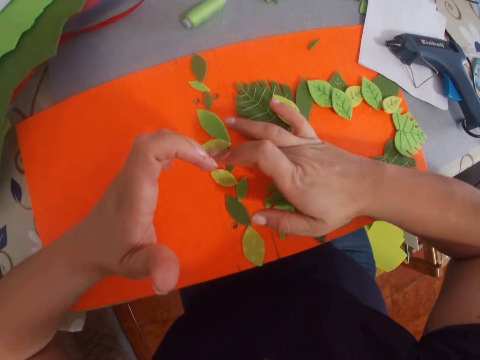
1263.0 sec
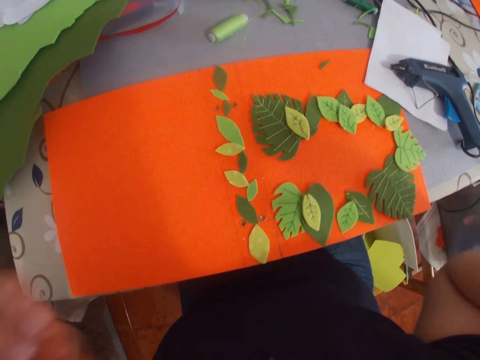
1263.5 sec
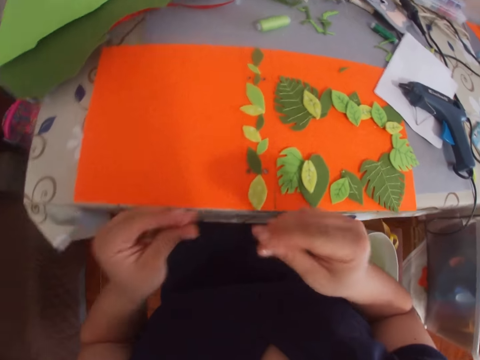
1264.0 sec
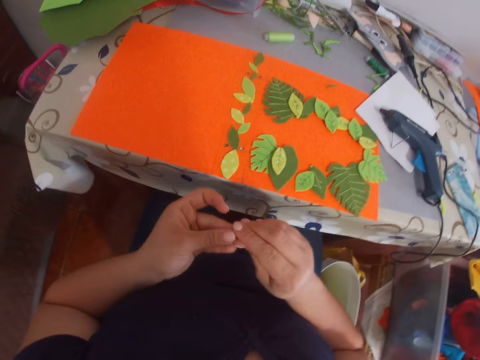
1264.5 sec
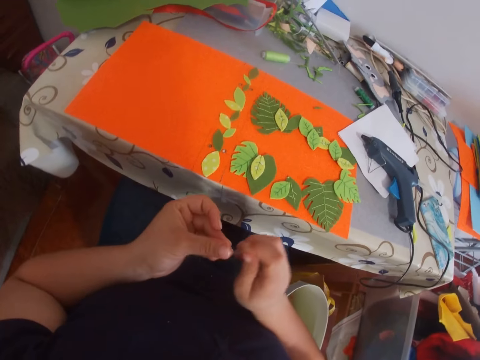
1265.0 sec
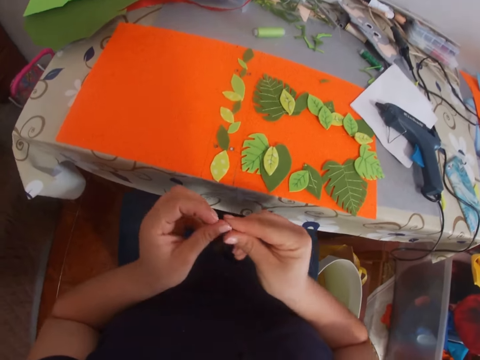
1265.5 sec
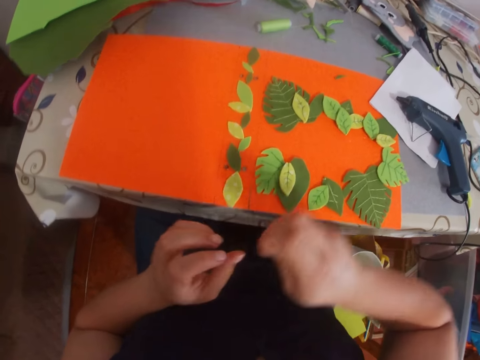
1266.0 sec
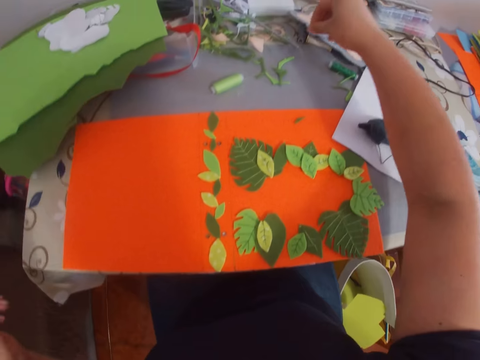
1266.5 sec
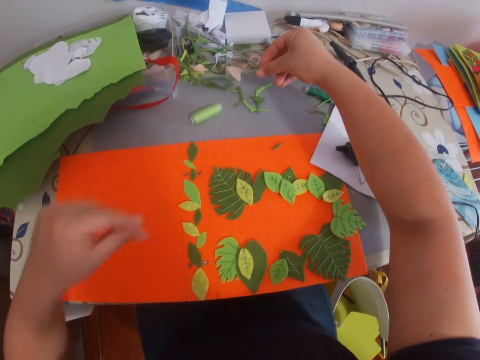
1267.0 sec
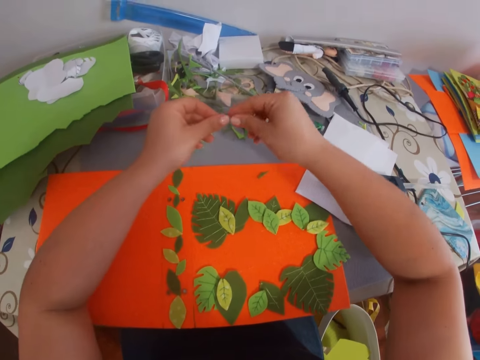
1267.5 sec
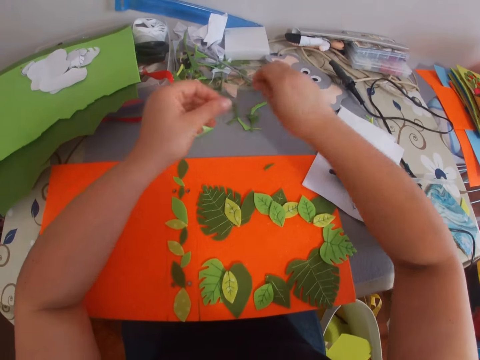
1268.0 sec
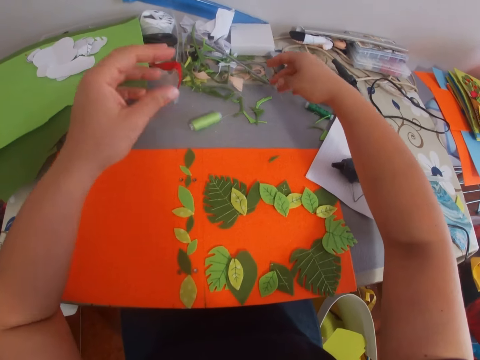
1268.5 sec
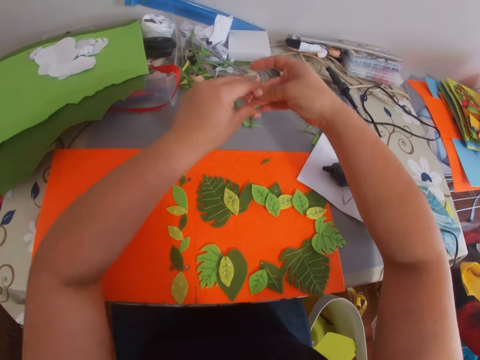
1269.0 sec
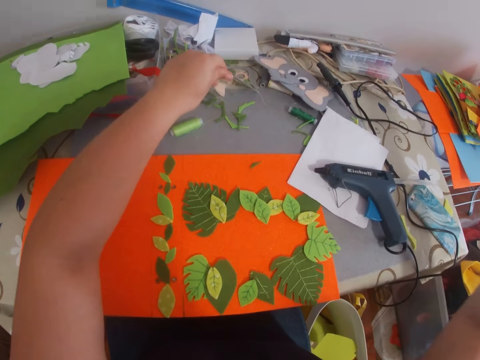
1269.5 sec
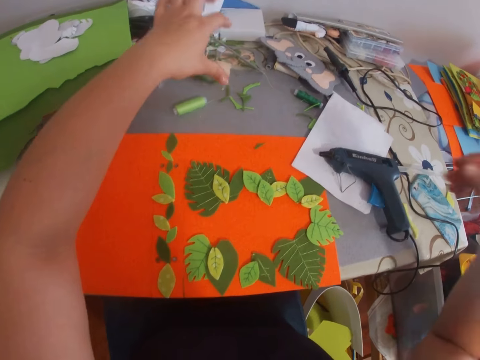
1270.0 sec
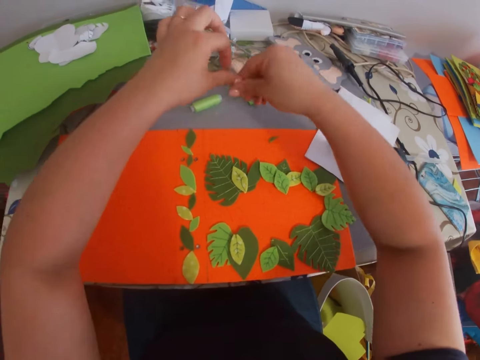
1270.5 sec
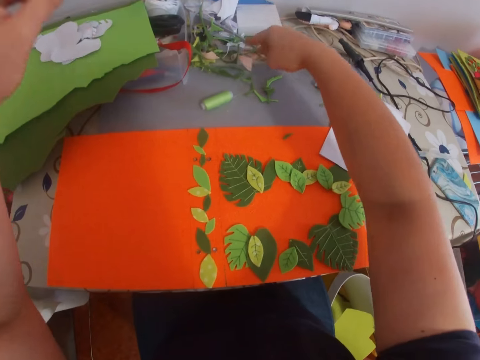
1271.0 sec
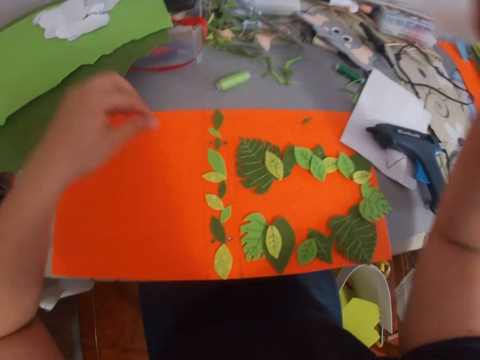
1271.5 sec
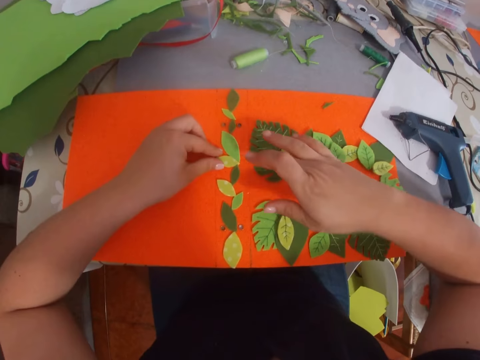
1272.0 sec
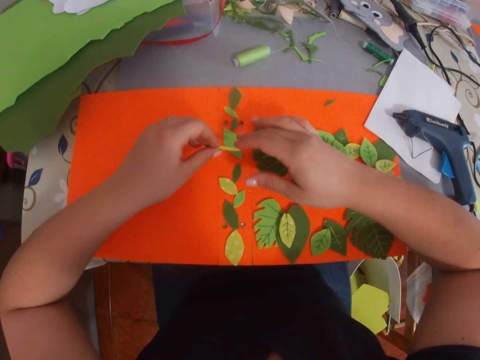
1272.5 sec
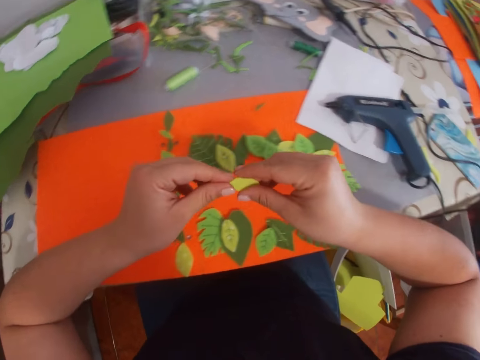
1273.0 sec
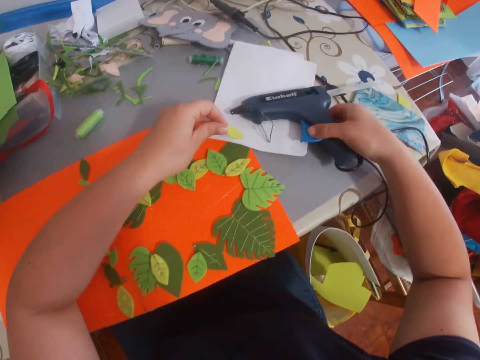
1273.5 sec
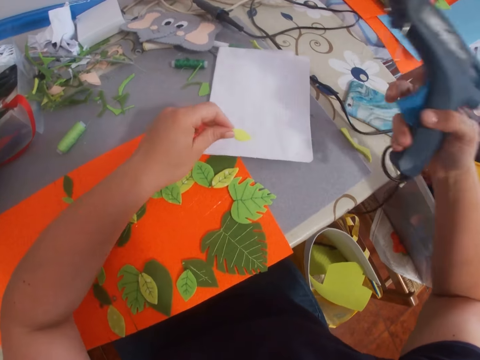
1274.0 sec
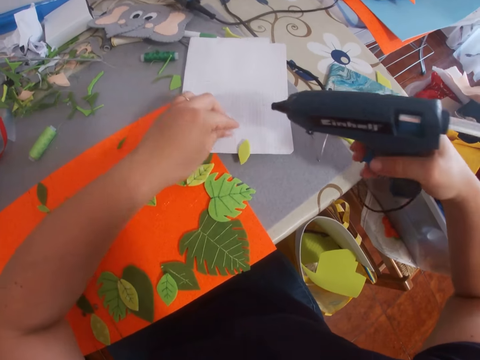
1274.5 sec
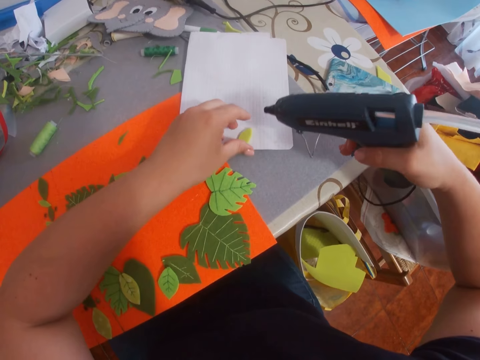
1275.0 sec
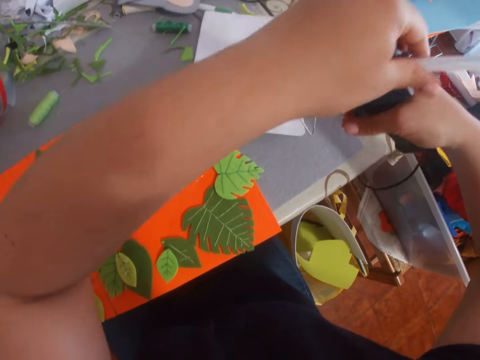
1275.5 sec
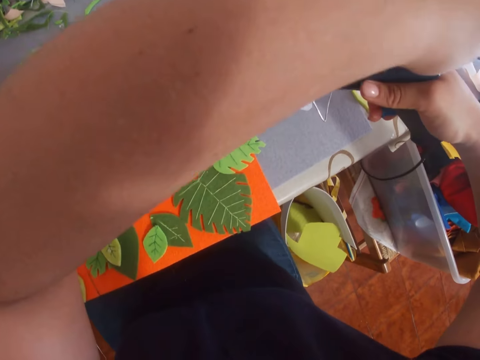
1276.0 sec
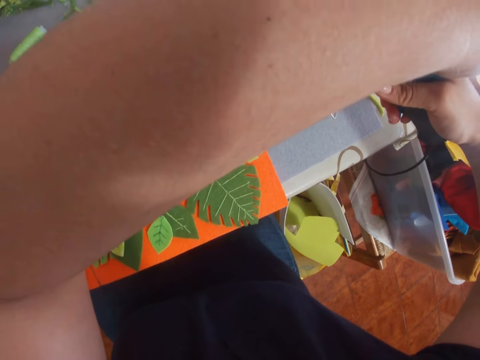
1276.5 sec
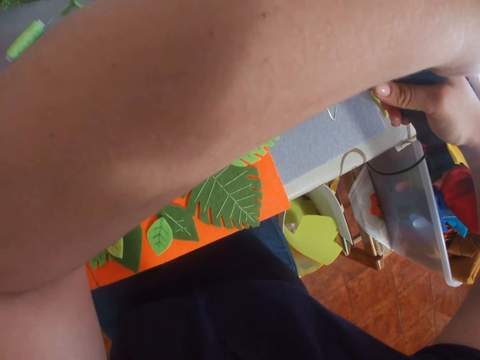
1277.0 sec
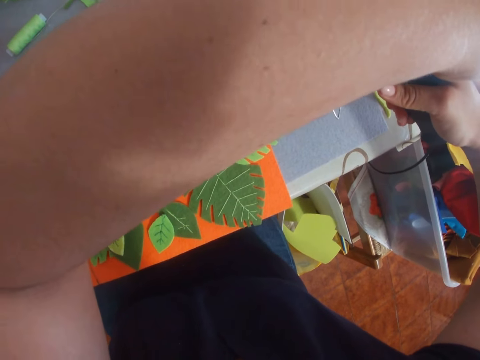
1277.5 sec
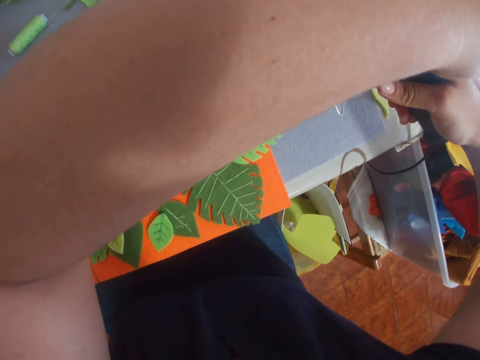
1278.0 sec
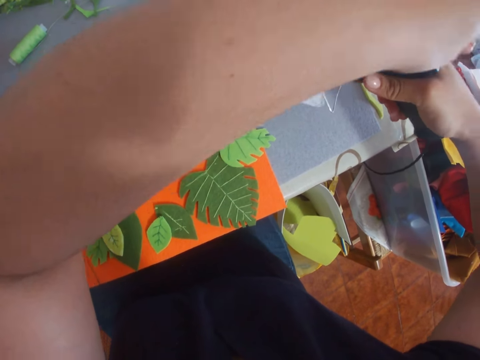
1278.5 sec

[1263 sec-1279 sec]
The camera wearer removes the glue from her fingers. She puts down glue. She removes glue on a hand. She puts down glue. She removes glue on a hand. She puts down glue. She picks the leaf or craft paper from the piece of paper. She picks the glue gun from the table. She puts down the craft paper. She applies glue on the leaf.

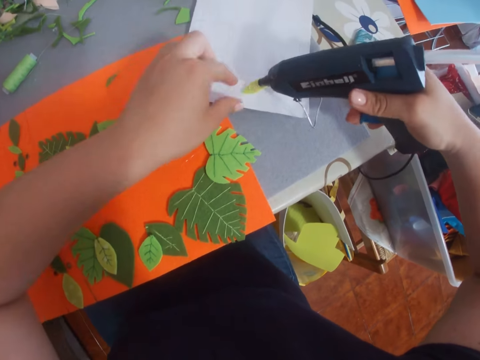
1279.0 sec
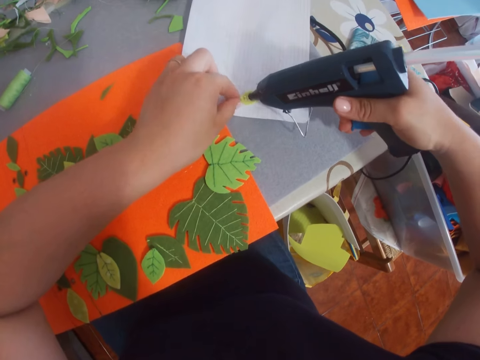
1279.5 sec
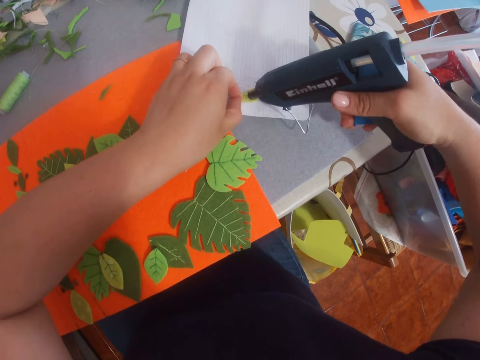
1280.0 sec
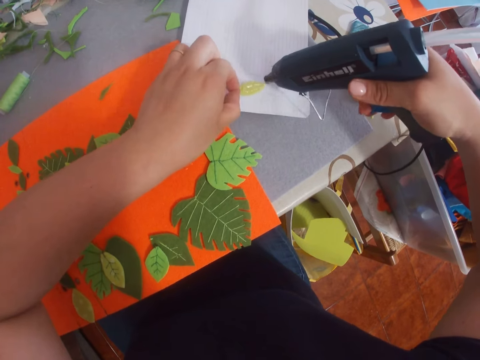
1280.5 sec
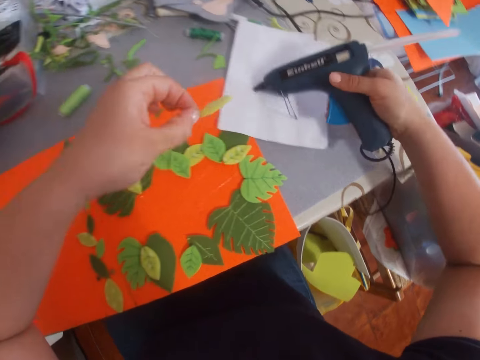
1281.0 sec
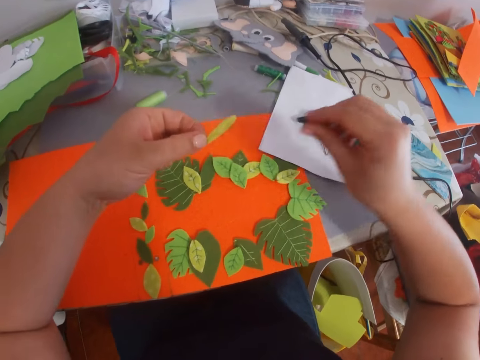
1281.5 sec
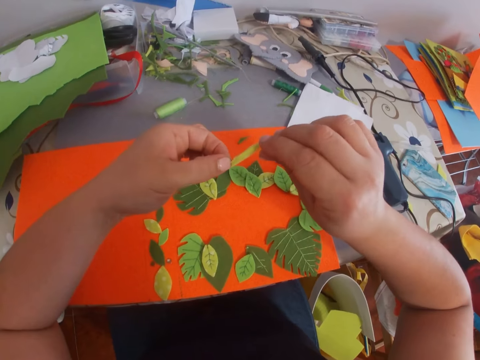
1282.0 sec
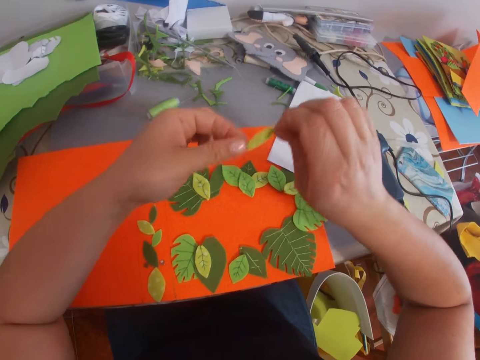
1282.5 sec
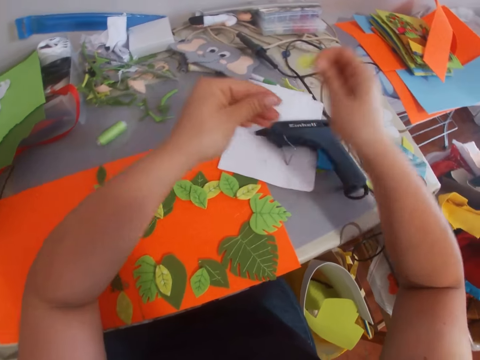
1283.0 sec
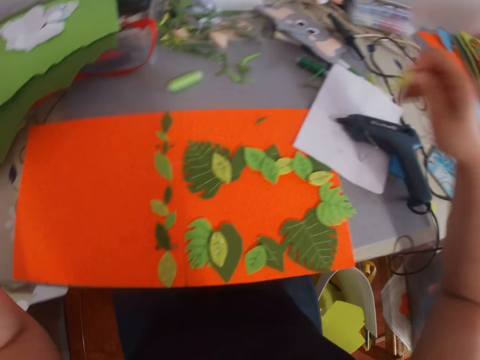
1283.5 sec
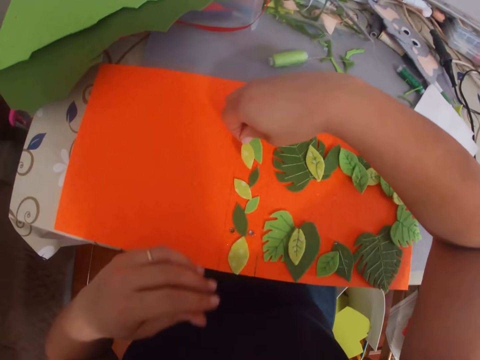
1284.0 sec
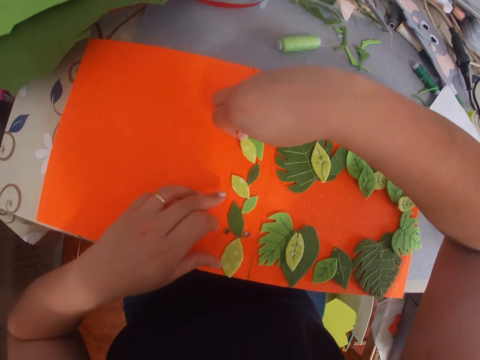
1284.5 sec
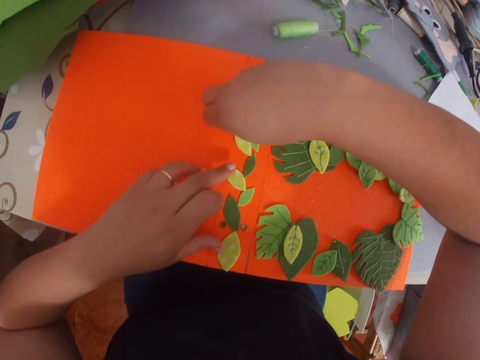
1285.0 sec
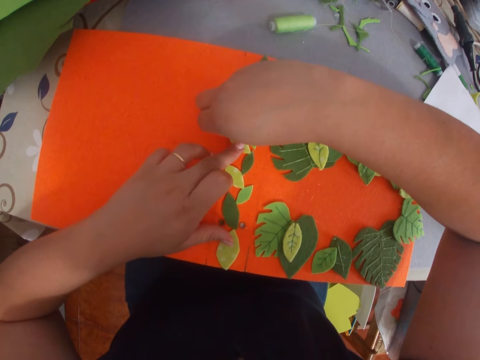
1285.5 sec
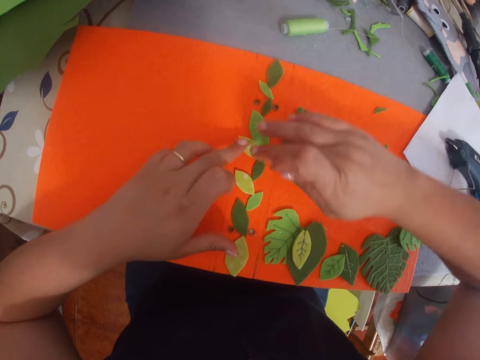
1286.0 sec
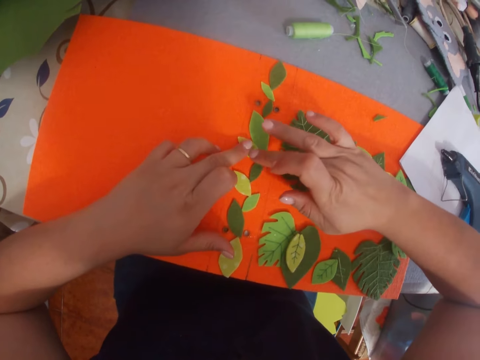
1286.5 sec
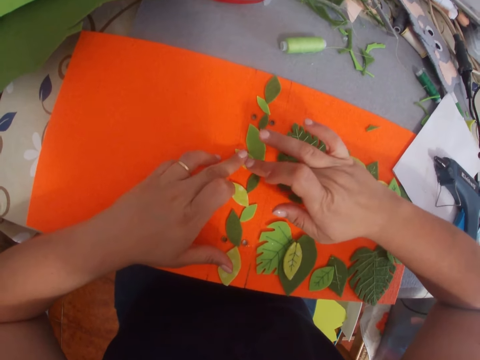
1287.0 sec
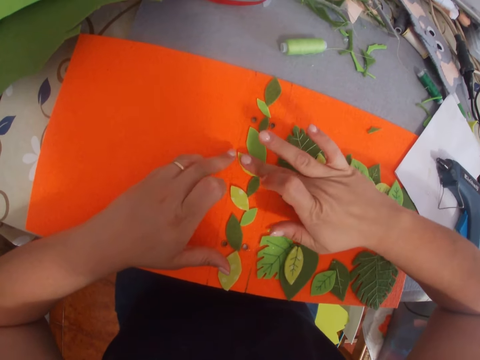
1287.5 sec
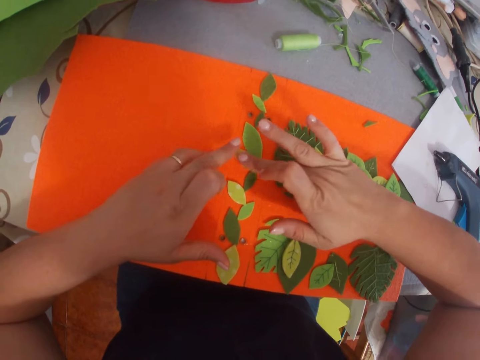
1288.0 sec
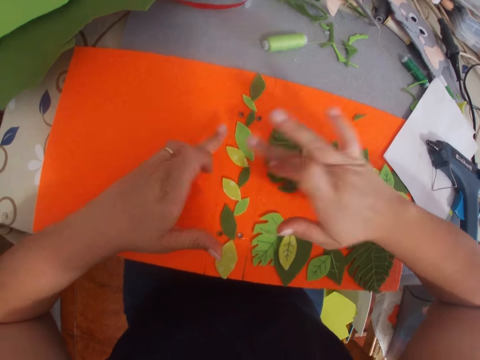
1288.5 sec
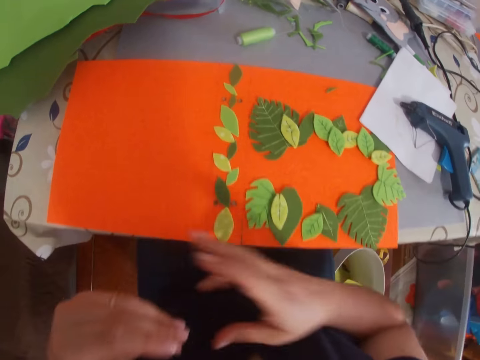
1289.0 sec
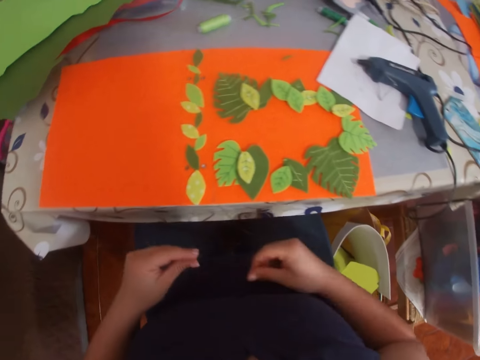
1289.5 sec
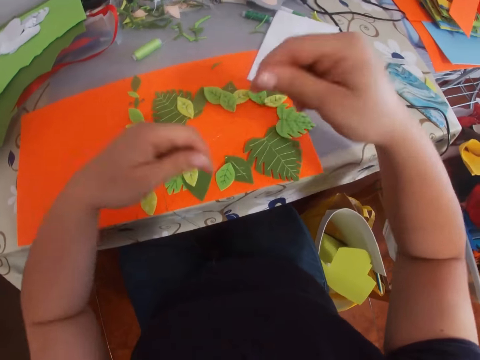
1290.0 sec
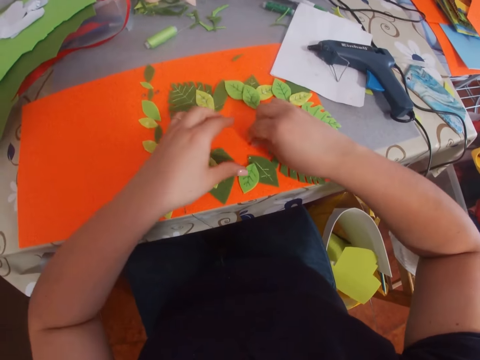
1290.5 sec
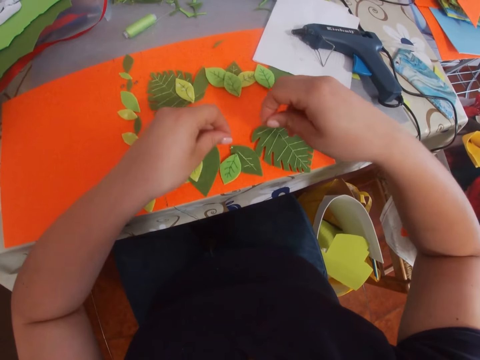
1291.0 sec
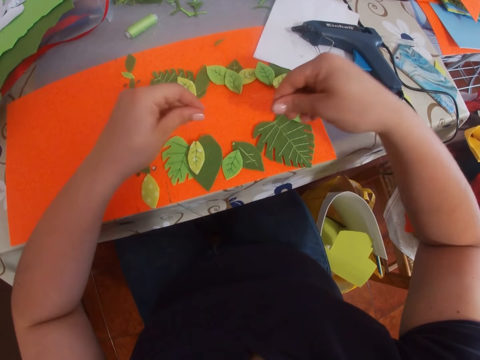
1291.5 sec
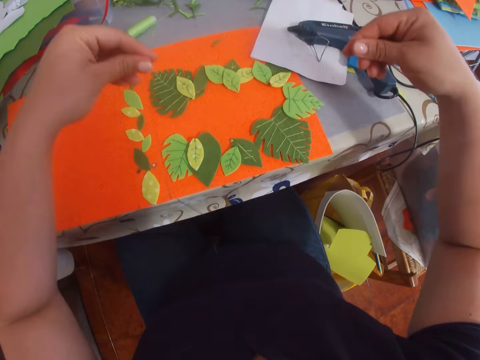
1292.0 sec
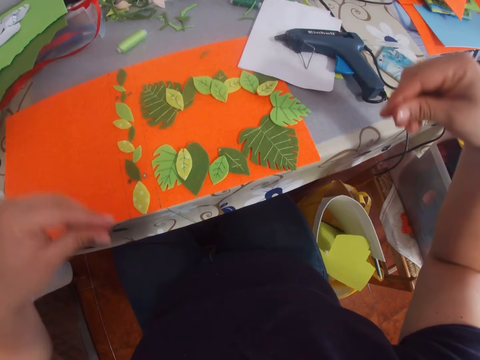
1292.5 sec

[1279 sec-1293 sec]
The camera wearer places the glue gun on the table. She picks a craft paper. She places the leaf on the piece of paper. She sticks the craft paper on a file folder. She removes the glue from her fingers. She picks dry glue.
